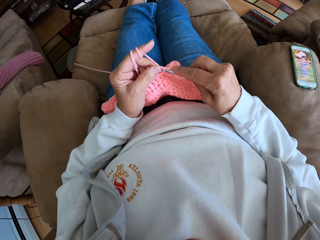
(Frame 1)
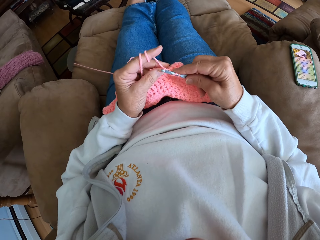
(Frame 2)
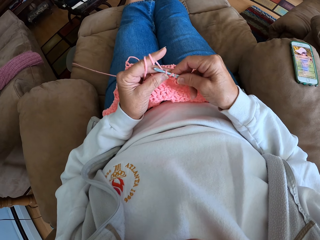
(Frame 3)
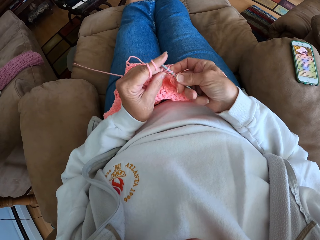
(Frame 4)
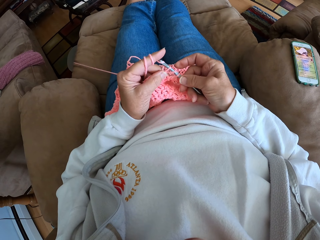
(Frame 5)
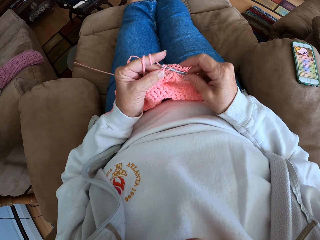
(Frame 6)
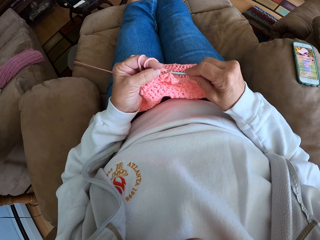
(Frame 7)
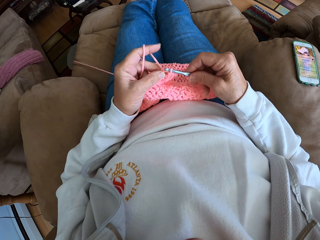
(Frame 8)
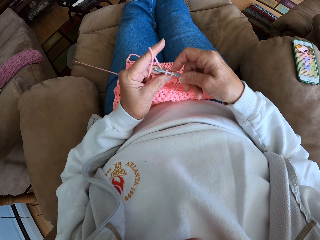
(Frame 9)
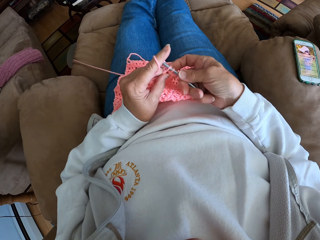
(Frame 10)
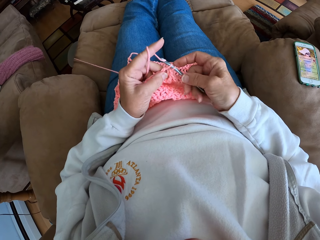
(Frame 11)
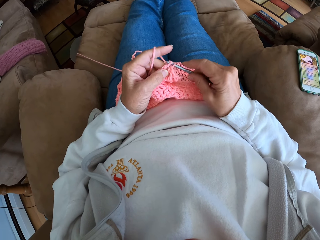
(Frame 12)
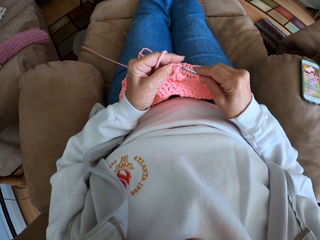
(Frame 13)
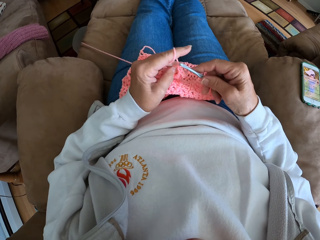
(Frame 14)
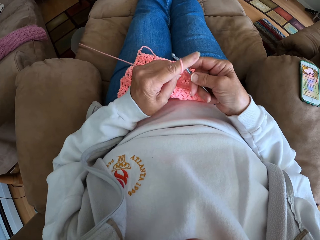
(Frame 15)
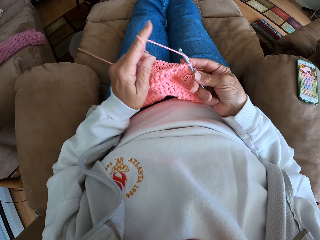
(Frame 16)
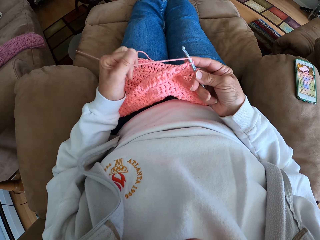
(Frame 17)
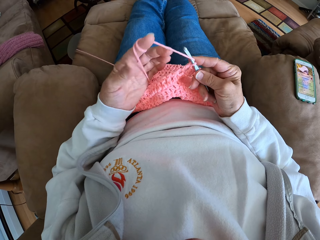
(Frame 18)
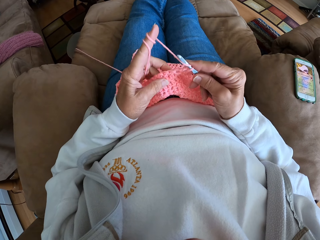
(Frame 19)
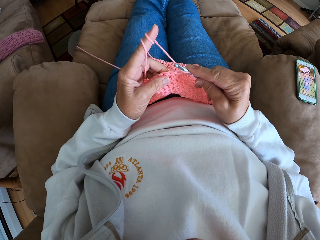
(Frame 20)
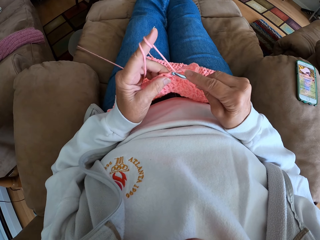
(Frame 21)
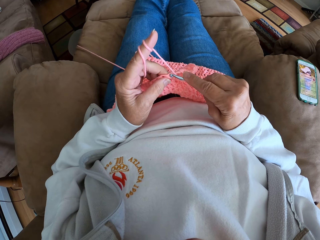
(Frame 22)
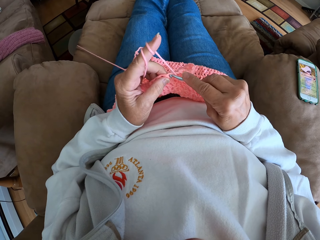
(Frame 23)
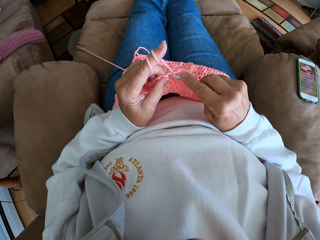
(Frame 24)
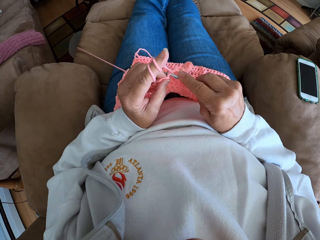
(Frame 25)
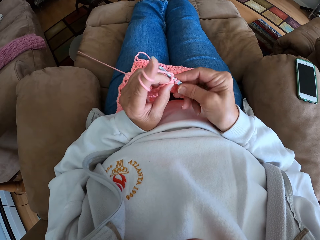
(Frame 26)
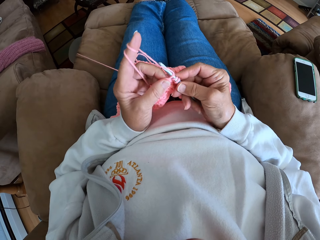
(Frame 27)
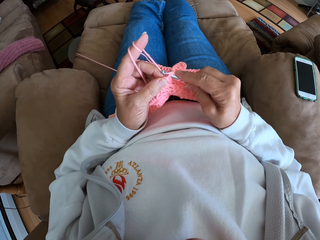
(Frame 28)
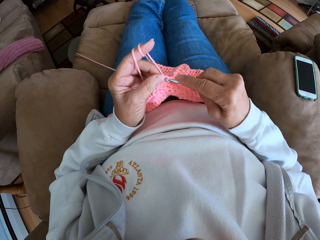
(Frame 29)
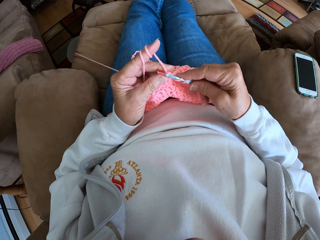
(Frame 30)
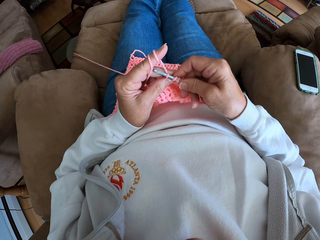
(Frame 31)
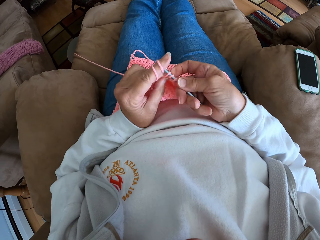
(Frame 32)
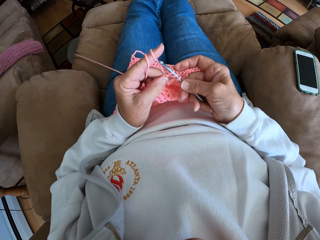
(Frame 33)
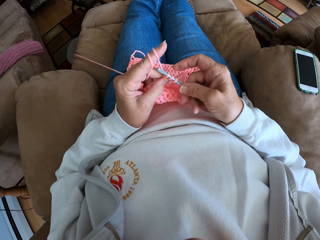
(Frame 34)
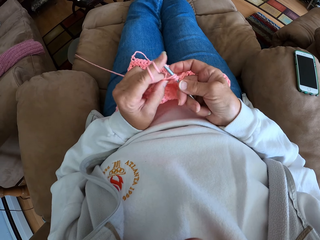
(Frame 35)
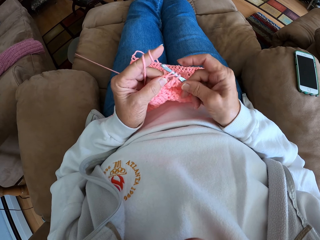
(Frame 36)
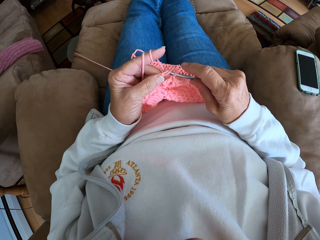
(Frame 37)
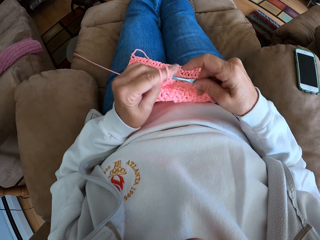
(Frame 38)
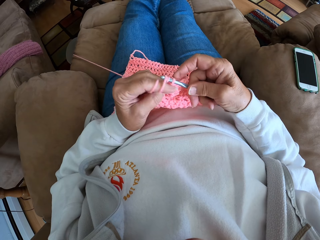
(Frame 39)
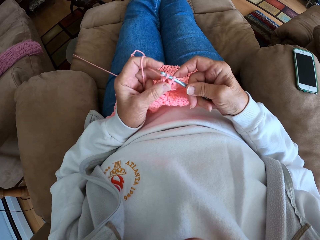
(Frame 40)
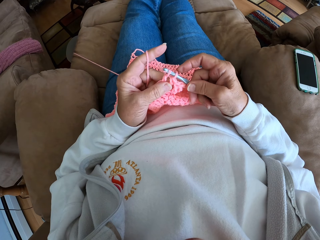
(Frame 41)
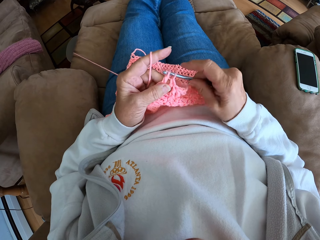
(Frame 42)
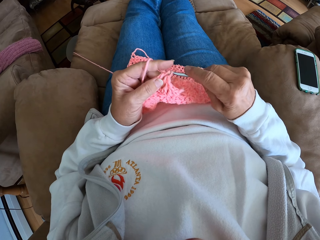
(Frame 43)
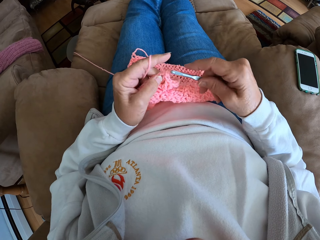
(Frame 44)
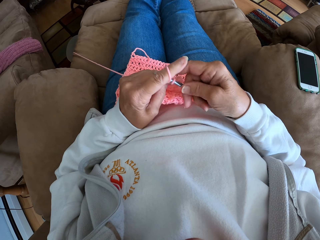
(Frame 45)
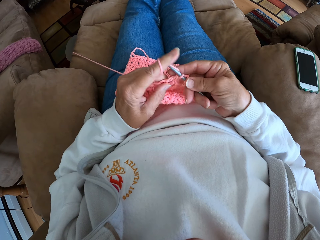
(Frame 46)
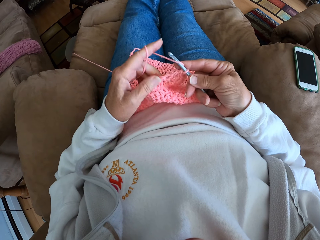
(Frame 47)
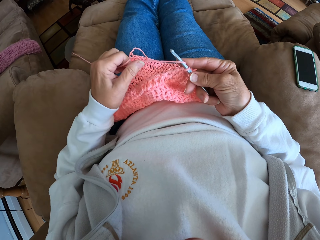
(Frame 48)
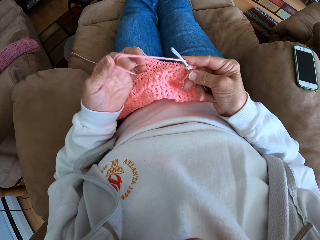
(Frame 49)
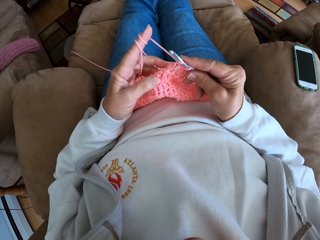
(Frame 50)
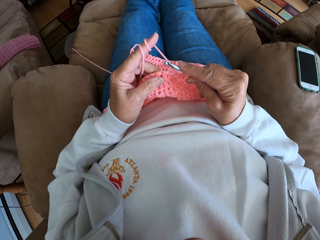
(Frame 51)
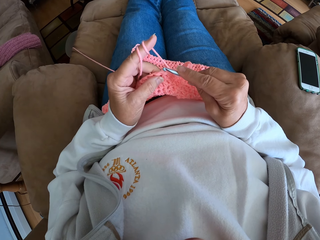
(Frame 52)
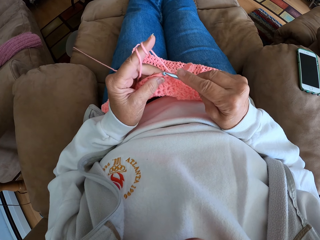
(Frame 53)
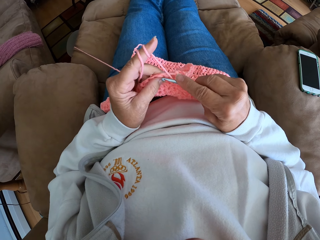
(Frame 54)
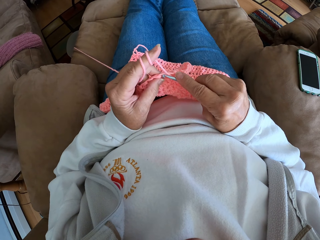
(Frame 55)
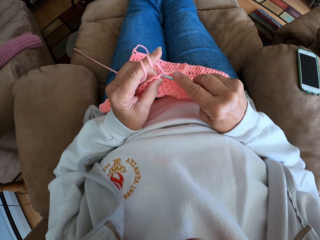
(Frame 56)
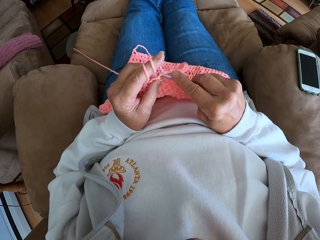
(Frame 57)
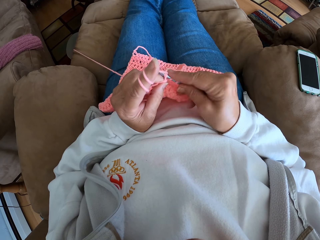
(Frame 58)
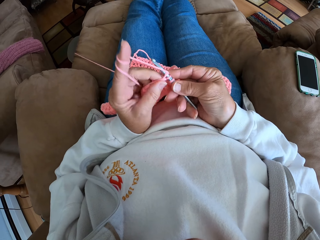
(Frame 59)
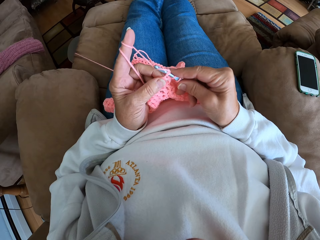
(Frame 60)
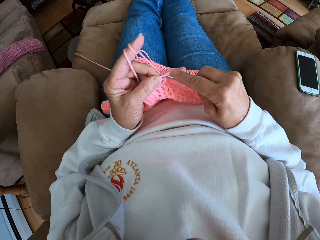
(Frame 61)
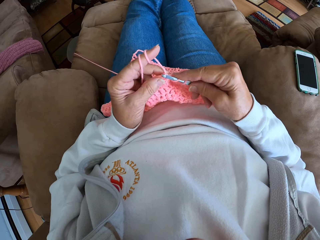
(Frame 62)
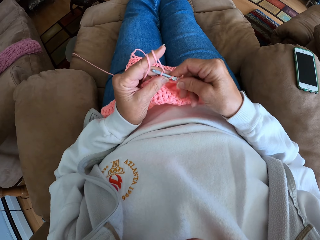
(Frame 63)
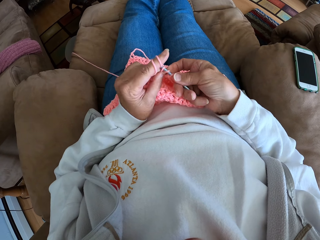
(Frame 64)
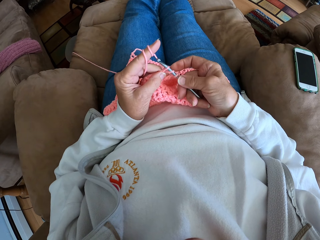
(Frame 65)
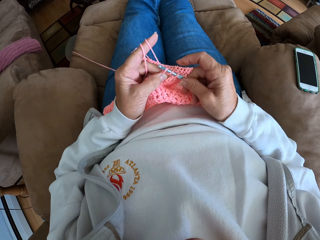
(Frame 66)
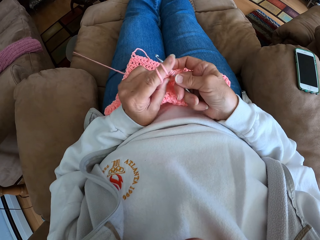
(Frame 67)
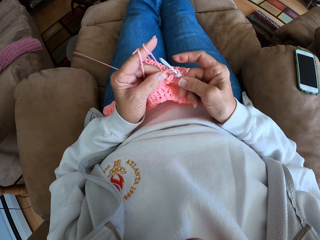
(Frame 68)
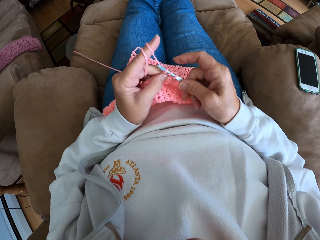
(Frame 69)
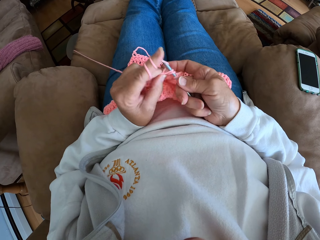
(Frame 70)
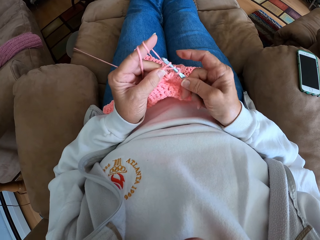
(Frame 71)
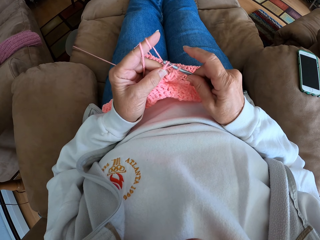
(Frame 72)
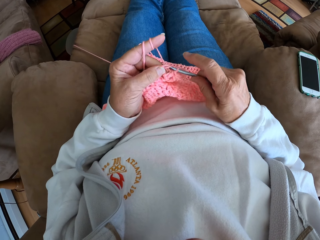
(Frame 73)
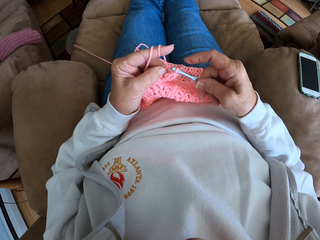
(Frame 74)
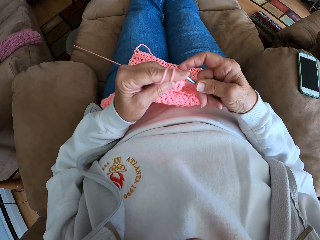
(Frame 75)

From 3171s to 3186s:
The camera wearer twists the yarn around her left hand again. She continues crocheting with the yarn. She twists the yarn around her left hand again. She continues crocheting with the yarn.

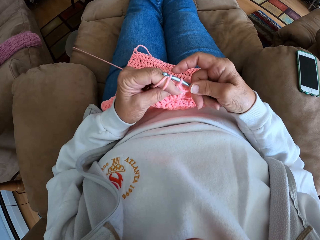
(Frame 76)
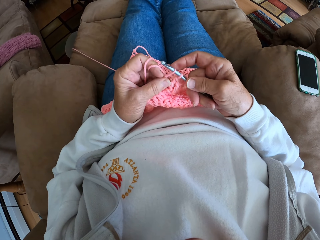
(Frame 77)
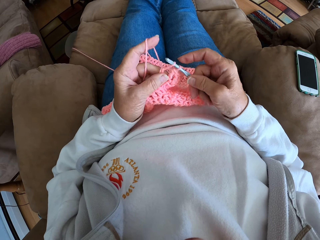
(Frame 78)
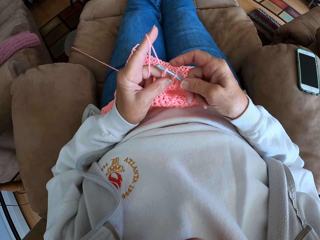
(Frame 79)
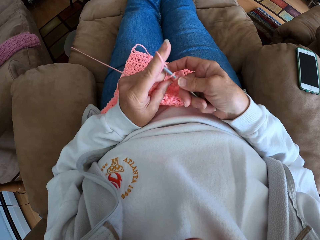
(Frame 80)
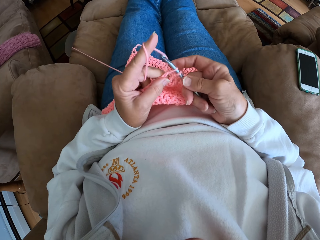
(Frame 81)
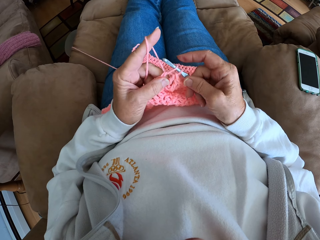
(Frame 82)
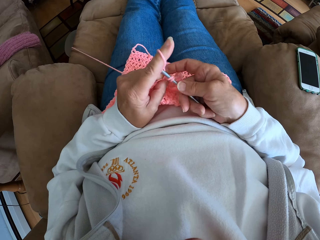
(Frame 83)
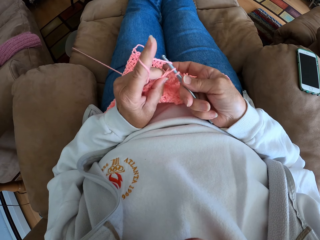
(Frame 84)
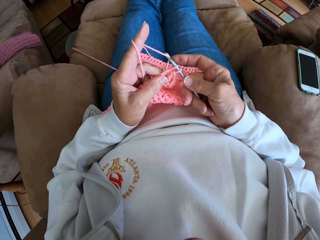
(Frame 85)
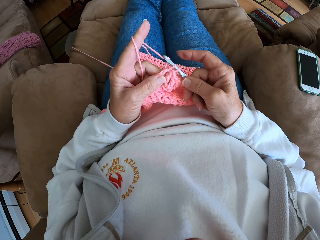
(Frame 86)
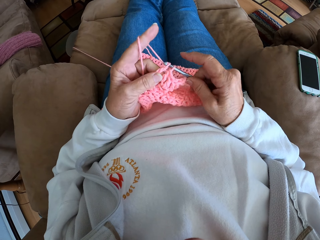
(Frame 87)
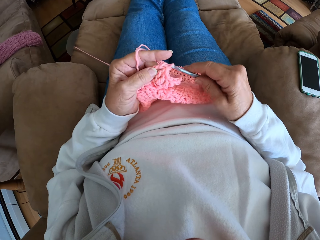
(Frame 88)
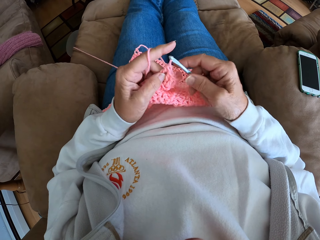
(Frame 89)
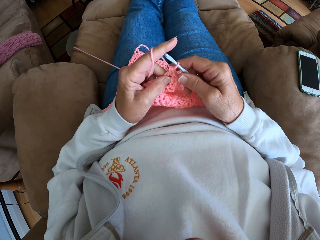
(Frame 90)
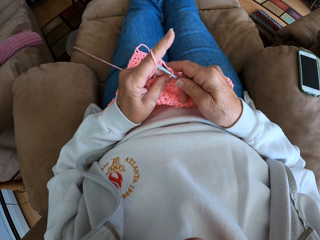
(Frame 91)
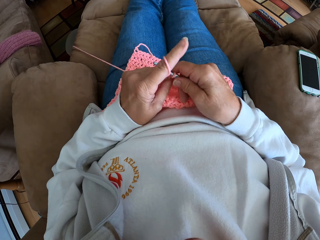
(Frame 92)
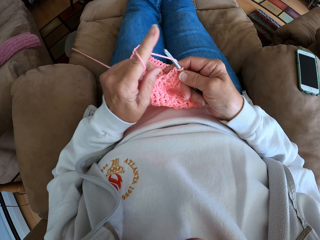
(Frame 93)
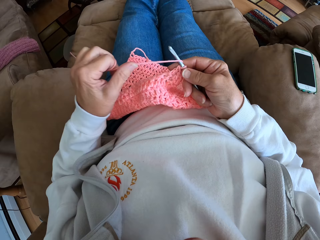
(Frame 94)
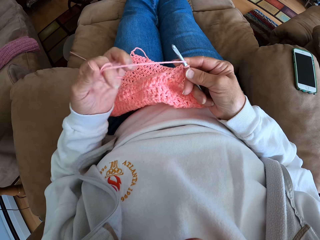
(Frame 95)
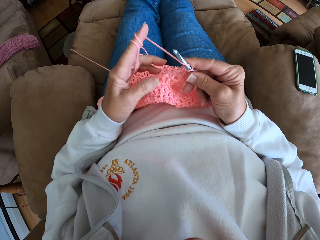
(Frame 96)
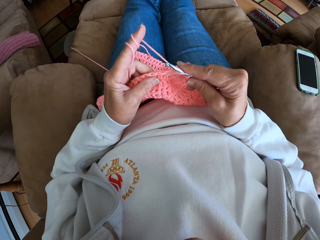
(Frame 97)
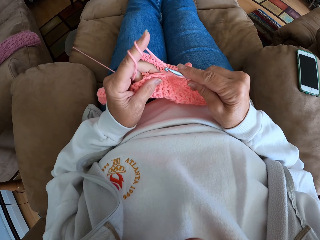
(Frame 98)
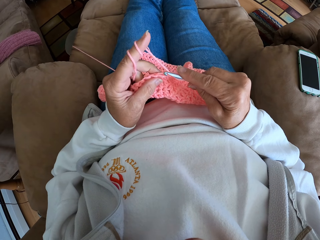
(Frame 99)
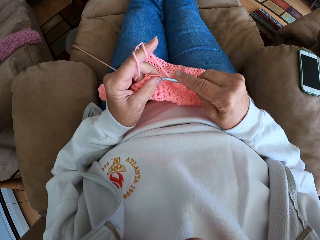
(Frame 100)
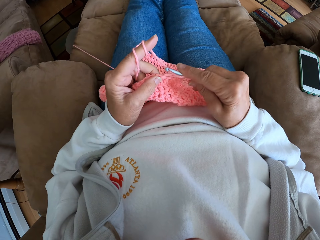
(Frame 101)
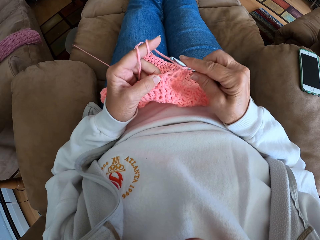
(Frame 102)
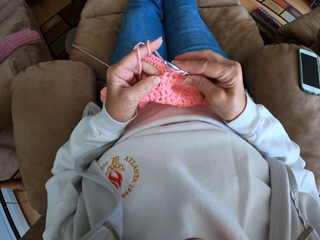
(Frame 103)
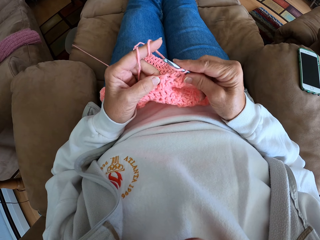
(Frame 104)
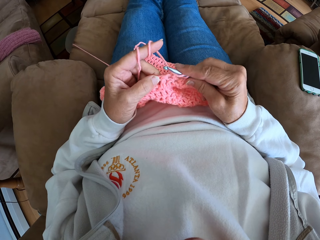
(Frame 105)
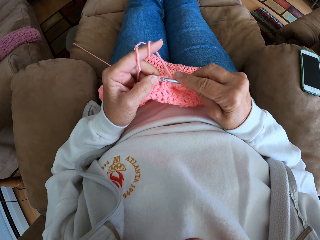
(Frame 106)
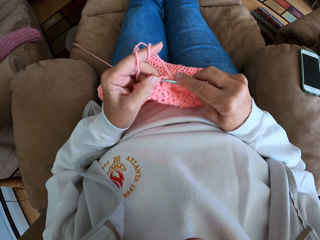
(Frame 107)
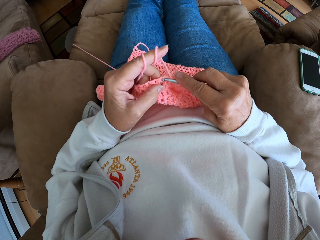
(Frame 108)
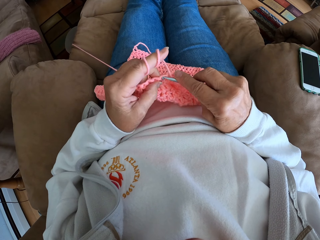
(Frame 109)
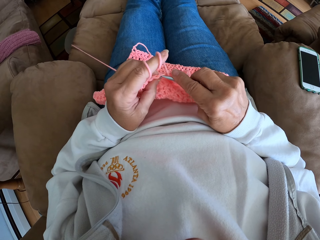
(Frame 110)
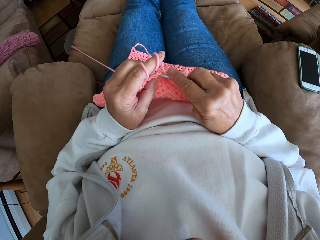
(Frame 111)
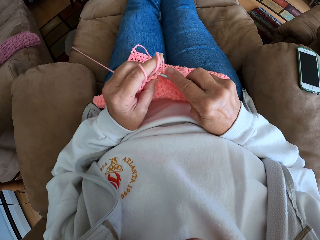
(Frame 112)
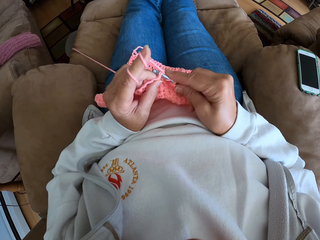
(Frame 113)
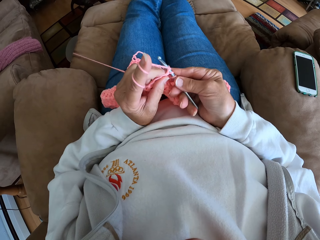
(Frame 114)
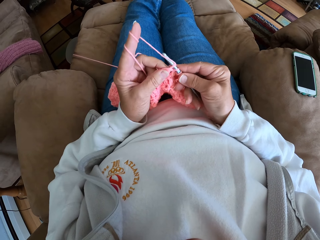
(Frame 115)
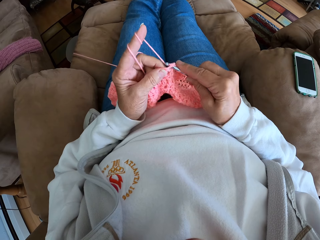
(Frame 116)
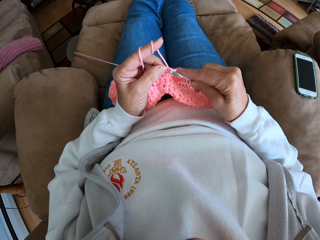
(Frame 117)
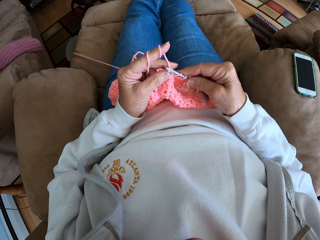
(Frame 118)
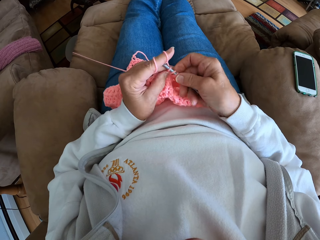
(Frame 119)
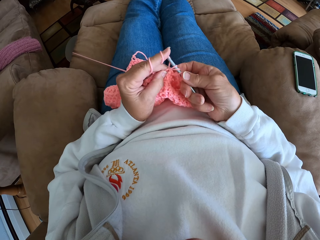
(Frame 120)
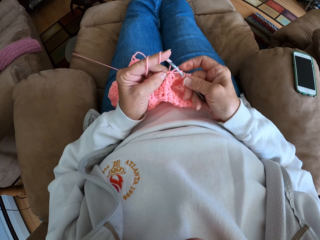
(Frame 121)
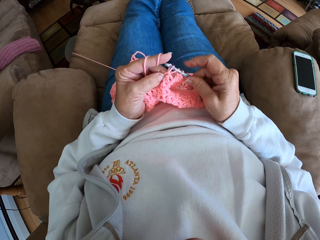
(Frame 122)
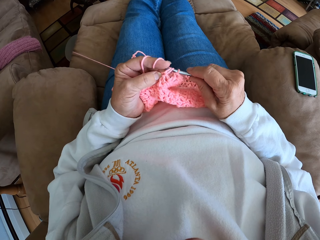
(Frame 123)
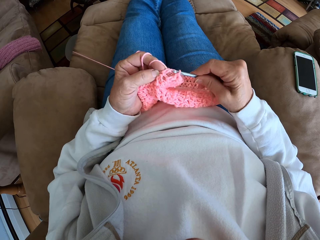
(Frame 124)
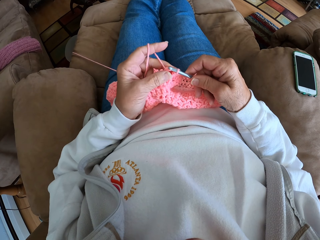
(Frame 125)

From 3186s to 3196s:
The camera wearer twists the yarn around her left hand again. She continues crocheting with the yarn.
